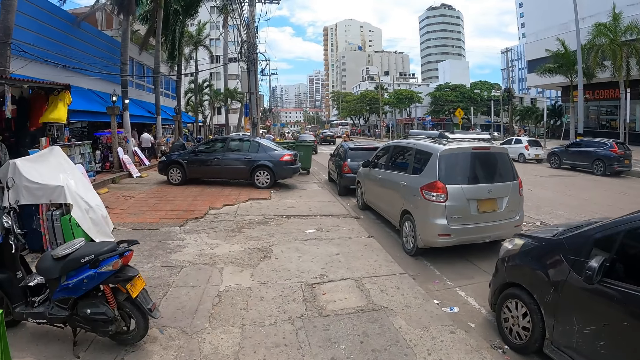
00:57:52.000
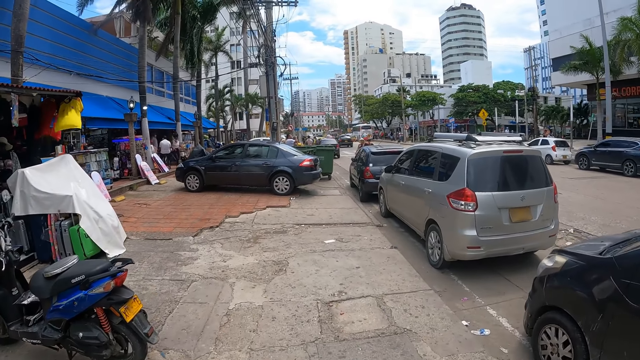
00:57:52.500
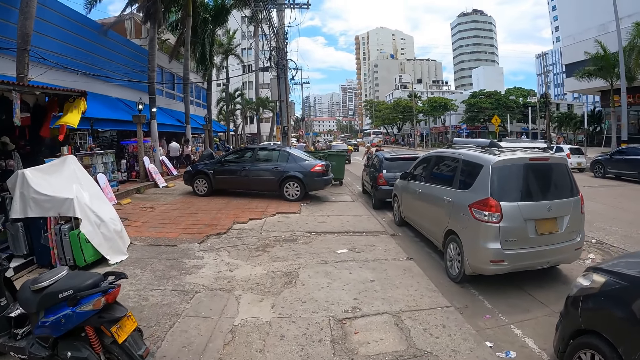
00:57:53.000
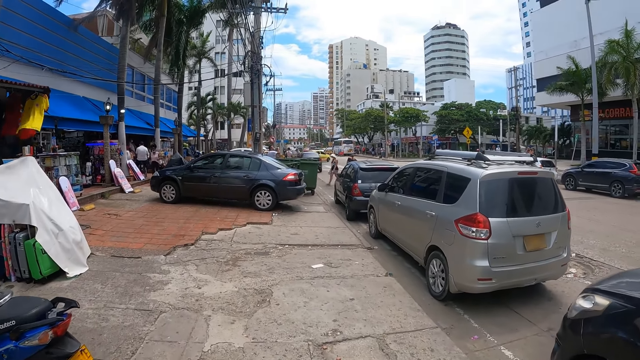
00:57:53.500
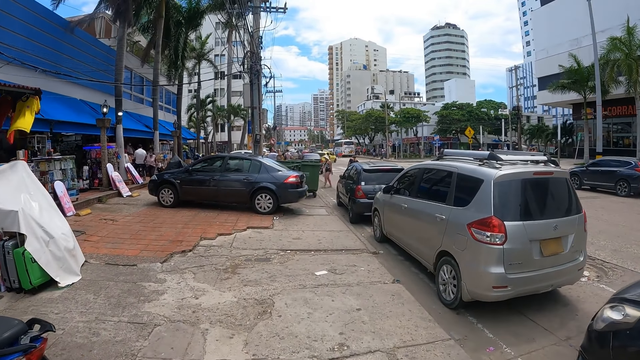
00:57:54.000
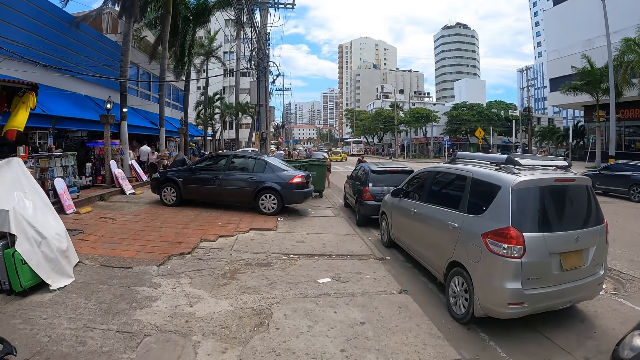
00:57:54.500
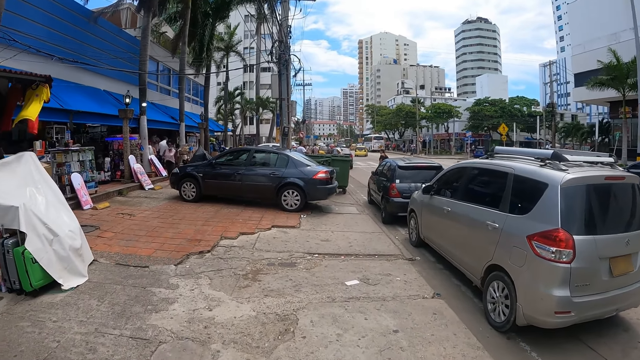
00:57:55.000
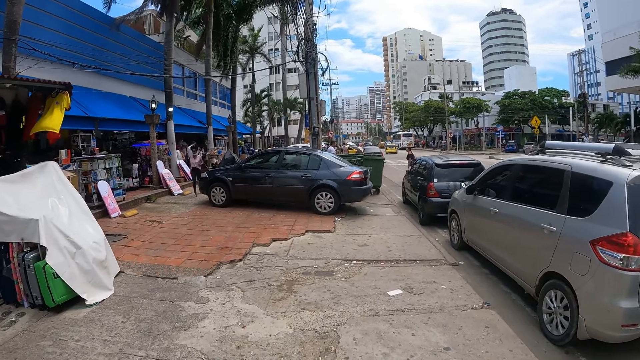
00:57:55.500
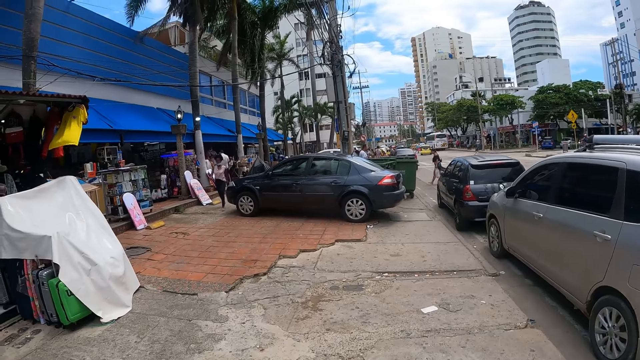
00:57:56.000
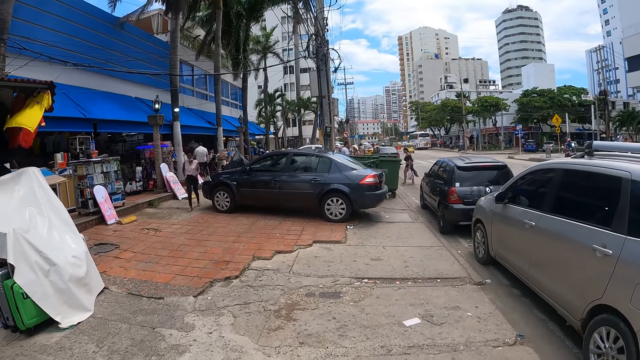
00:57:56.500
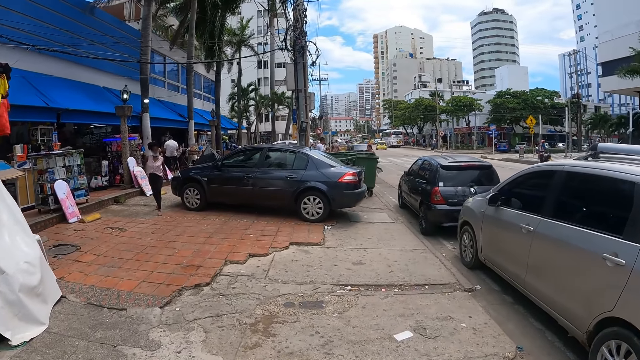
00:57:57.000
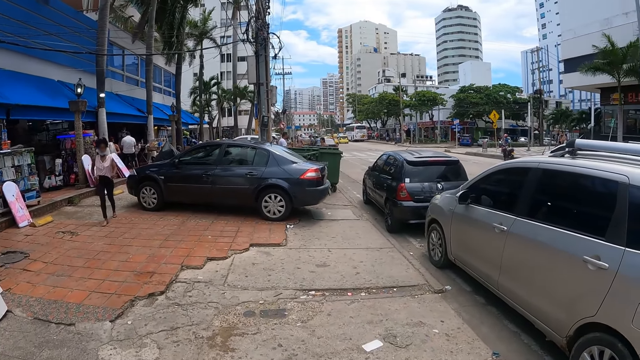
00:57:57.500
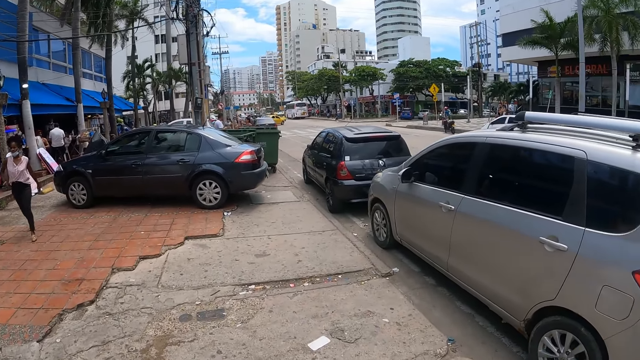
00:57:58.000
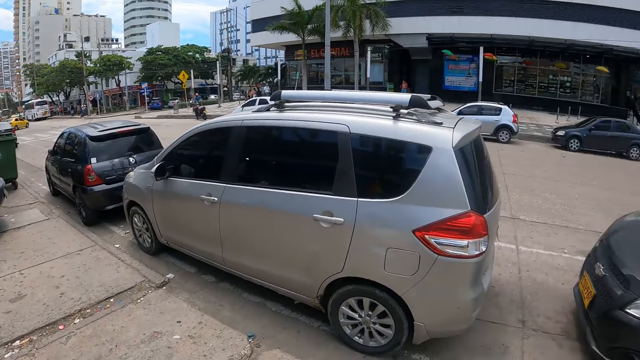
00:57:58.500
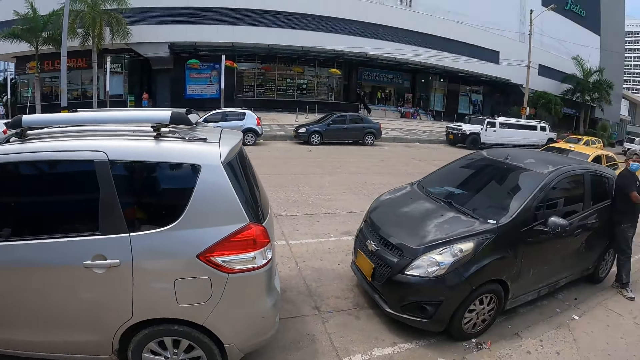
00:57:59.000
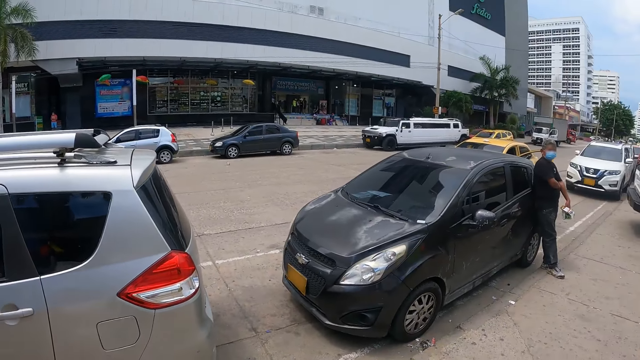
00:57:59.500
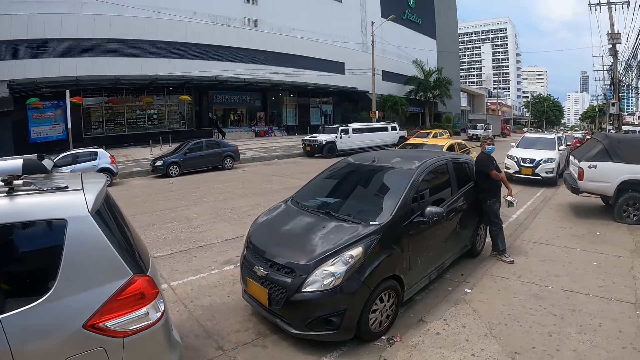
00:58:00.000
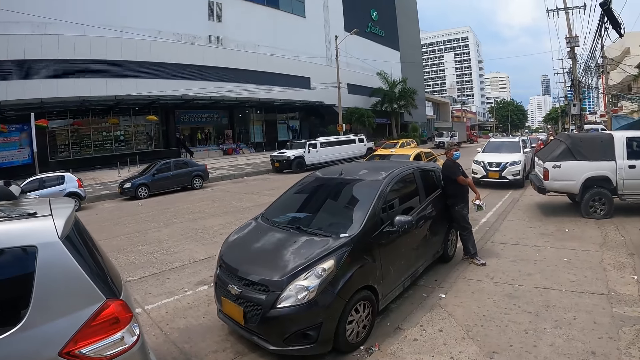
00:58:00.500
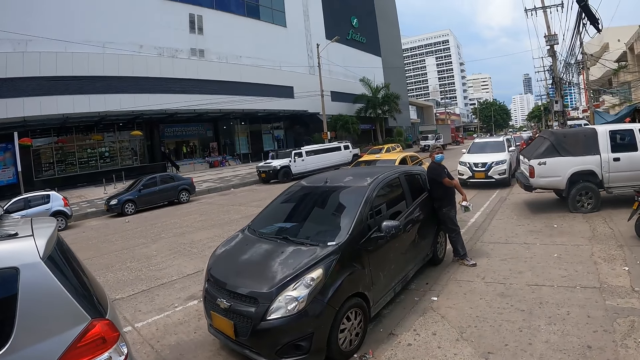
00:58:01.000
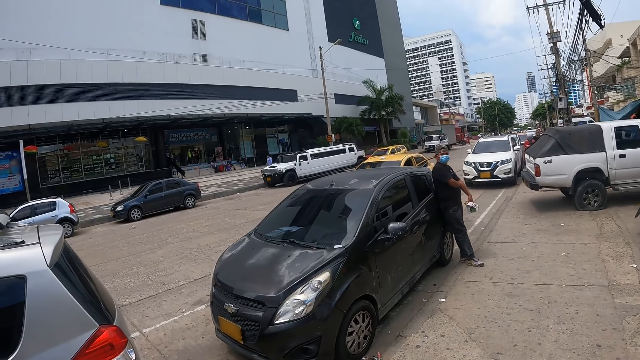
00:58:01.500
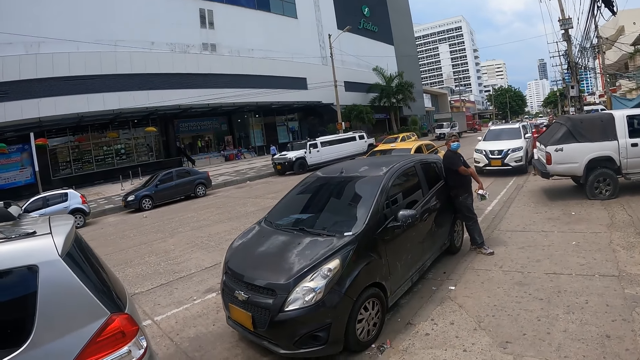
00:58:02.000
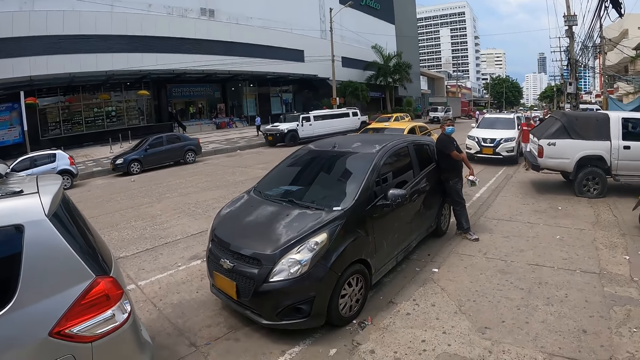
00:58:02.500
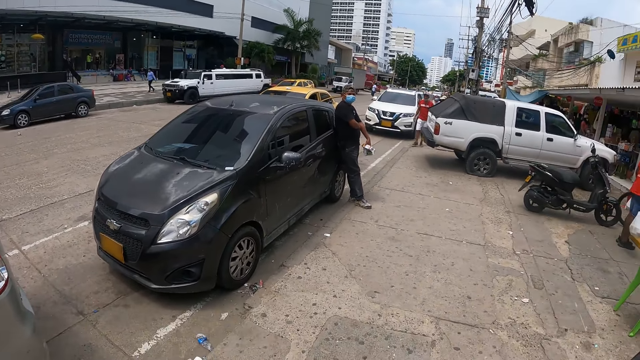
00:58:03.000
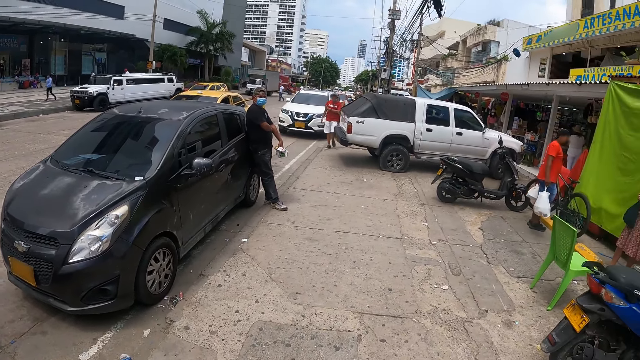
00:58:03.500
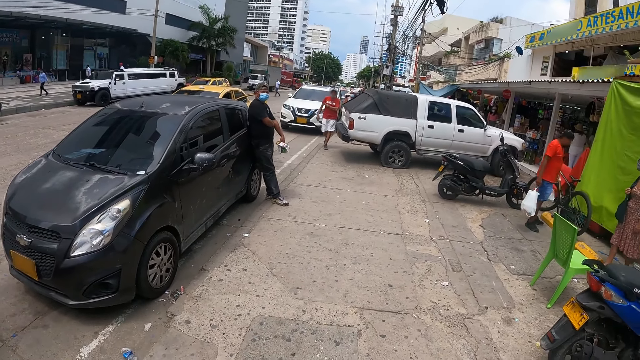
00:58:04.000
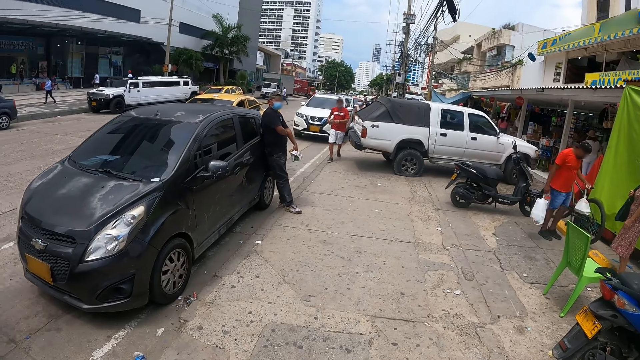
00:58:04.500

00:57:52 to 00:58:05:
The camera wearer looks across the streets.

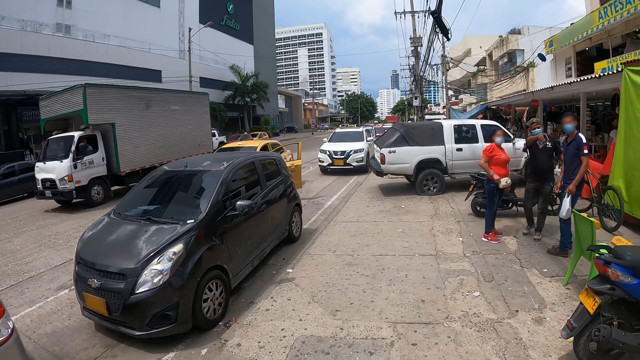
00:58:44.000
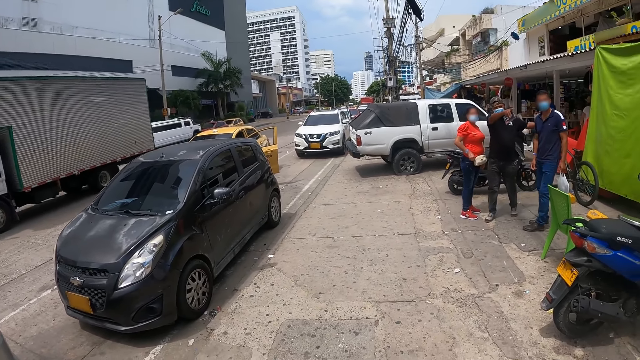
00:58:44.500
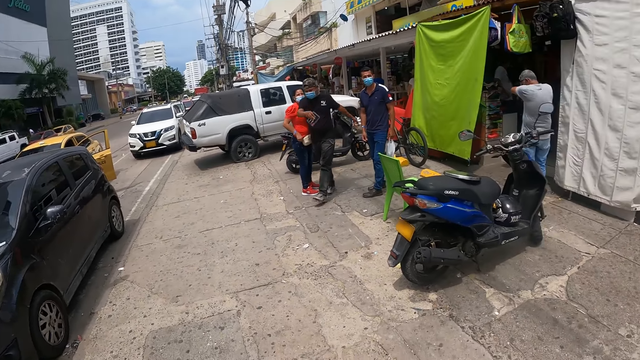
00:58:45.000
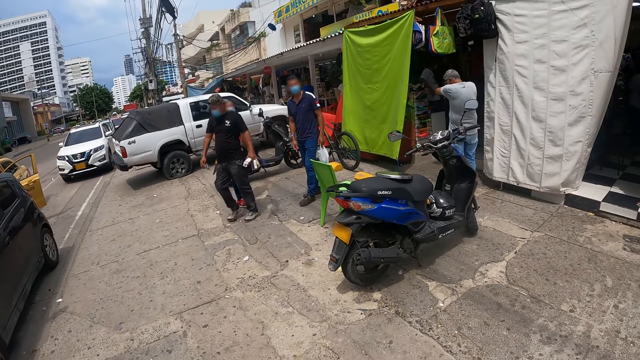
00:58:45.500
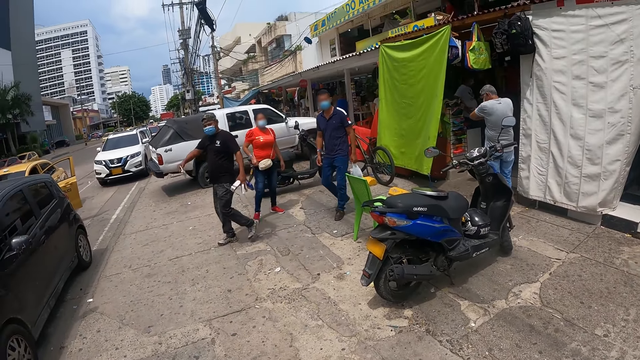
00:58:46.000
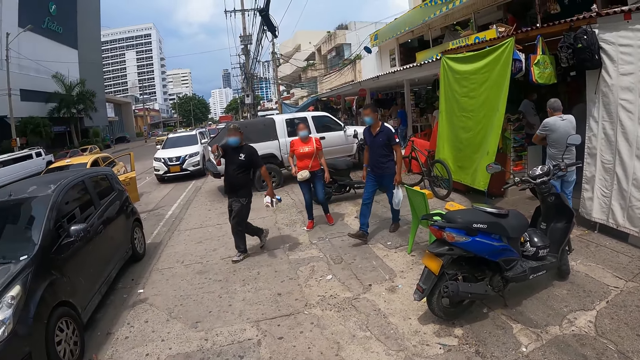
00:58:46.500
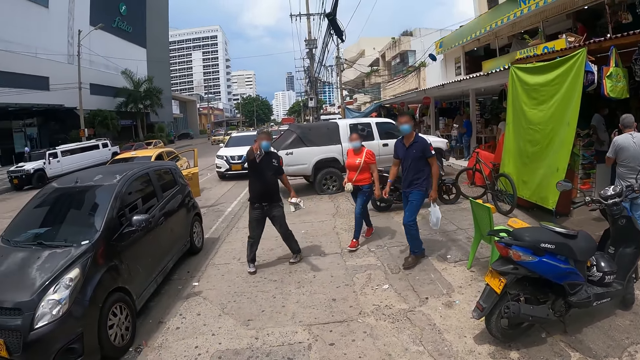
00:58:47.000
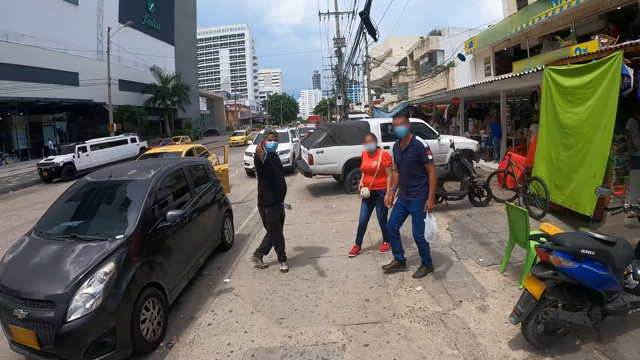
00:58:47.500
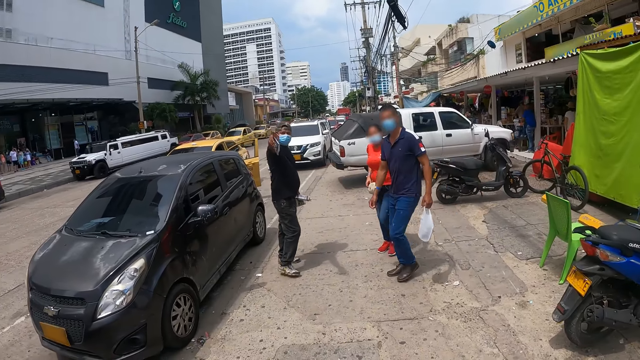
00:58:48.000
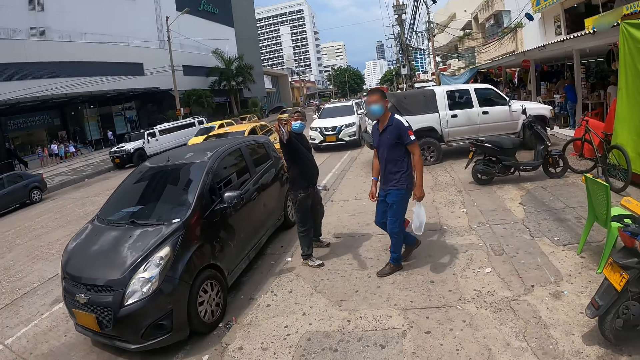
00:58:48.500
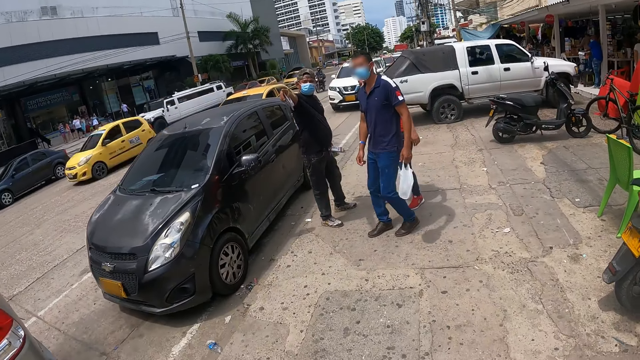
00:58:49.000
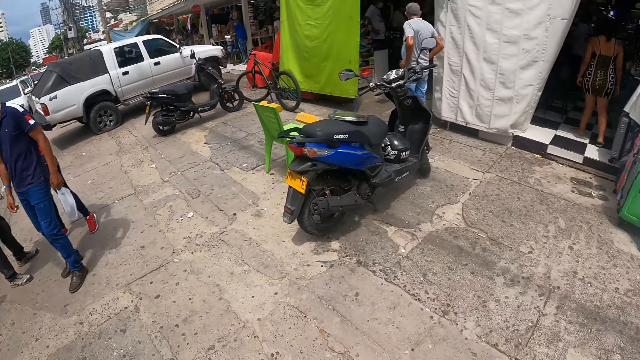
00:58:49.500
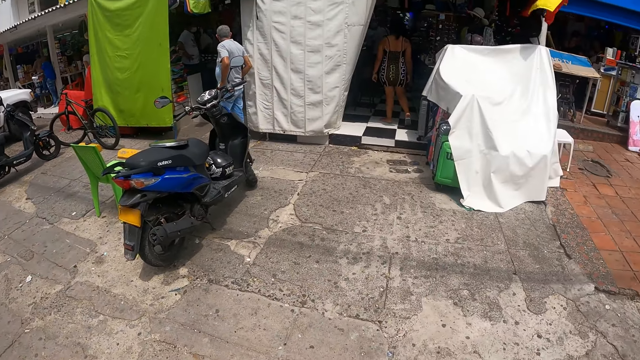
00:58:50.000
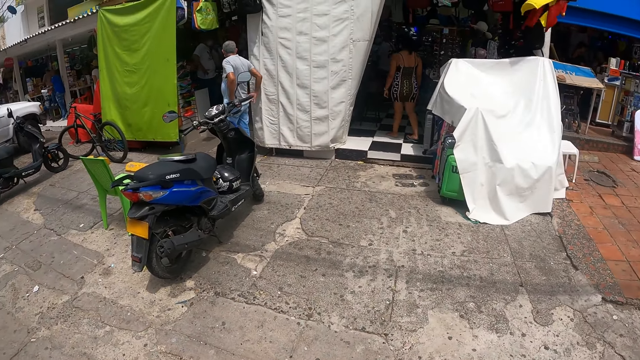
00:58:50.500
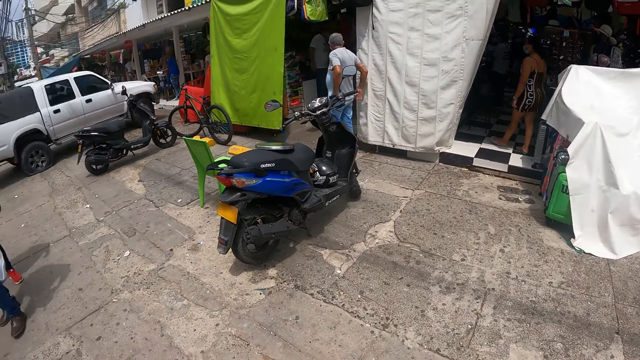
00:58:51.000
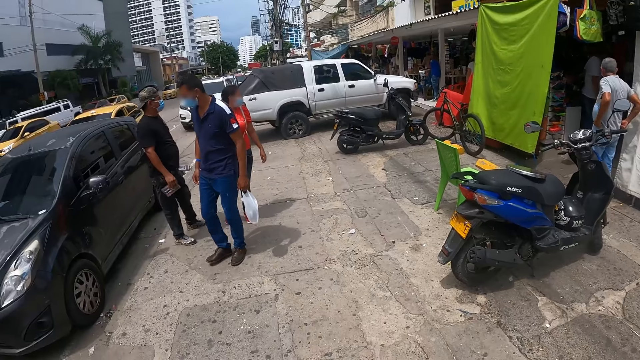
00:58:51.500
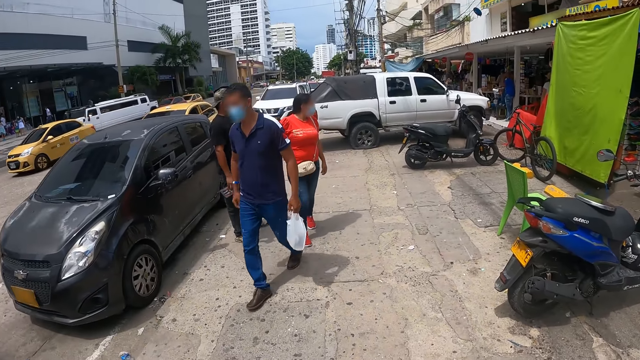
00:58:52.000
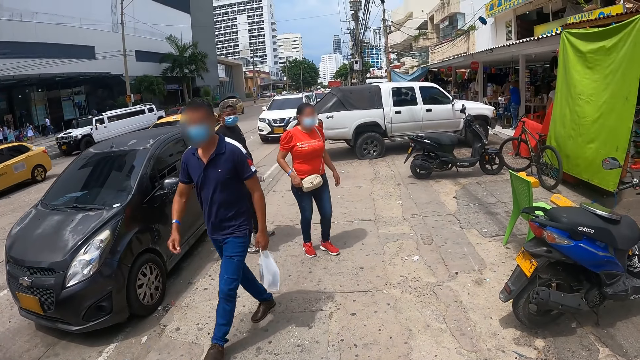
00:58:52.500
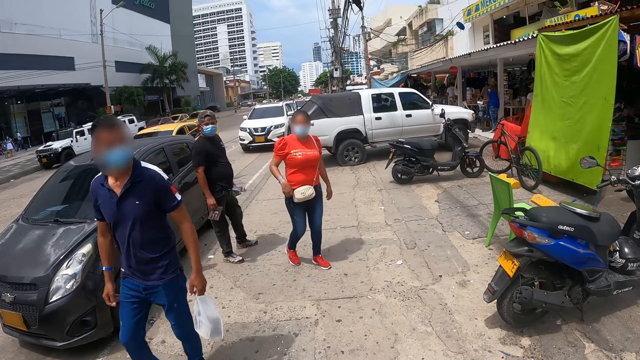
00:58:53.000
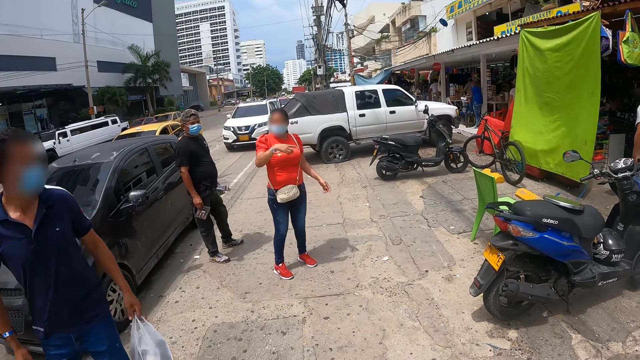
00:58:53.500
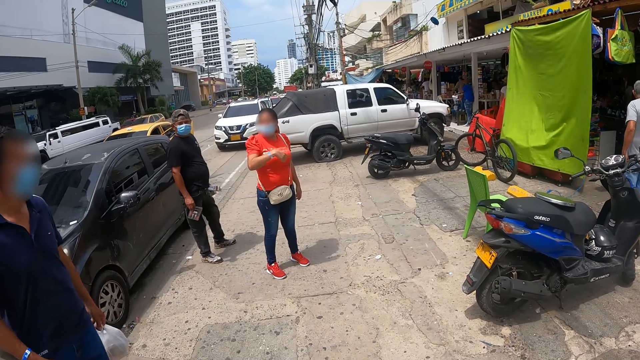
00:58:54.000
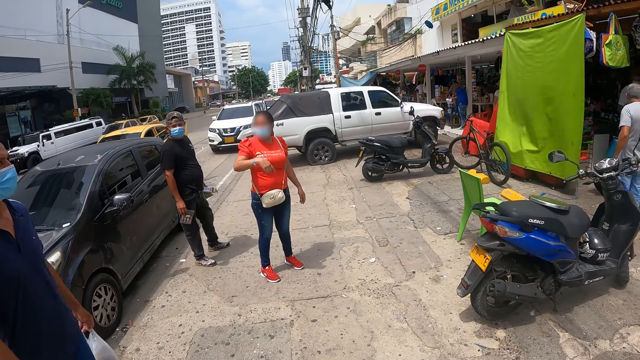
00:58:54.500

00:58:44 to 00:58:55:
The camera wearer looks around. They look around repeatedly.
